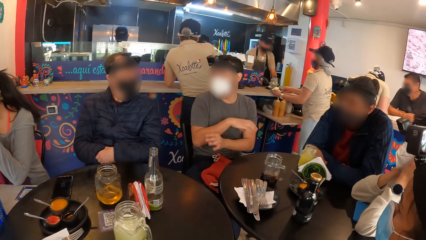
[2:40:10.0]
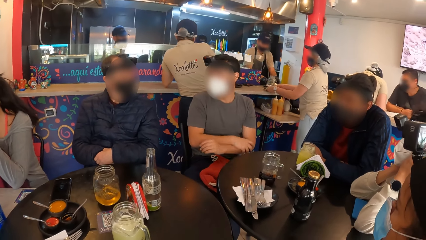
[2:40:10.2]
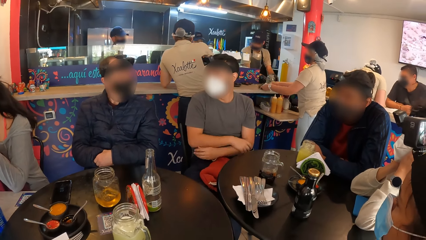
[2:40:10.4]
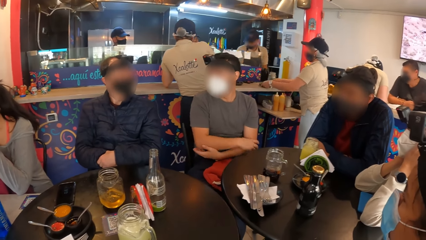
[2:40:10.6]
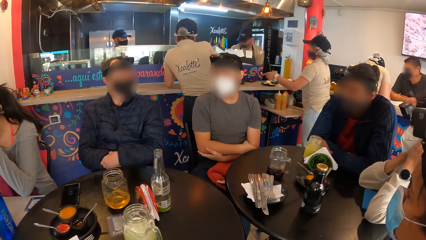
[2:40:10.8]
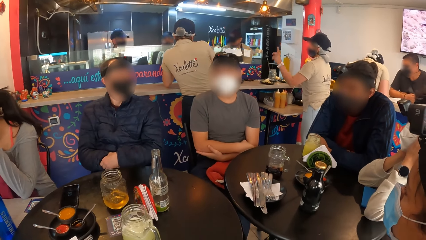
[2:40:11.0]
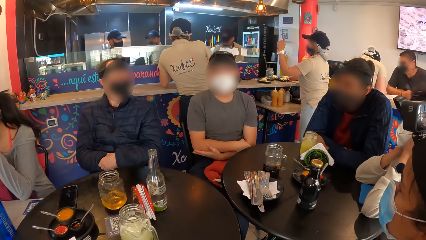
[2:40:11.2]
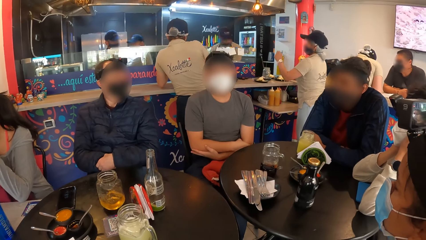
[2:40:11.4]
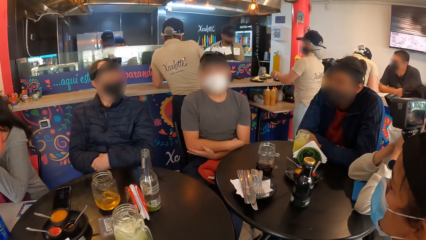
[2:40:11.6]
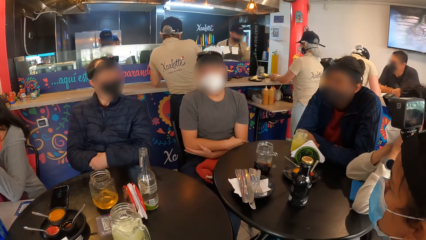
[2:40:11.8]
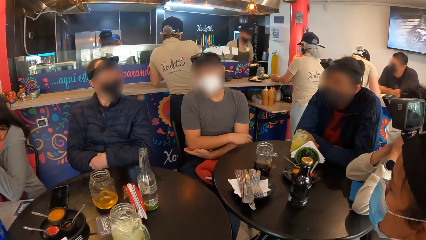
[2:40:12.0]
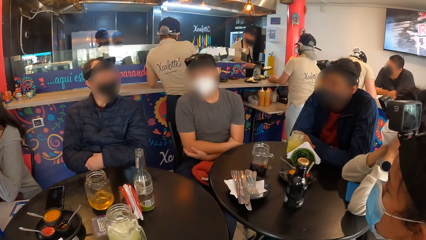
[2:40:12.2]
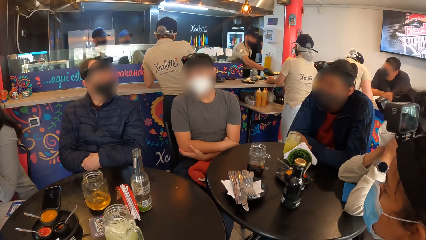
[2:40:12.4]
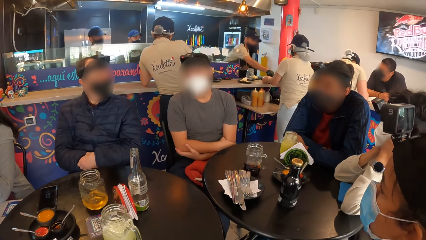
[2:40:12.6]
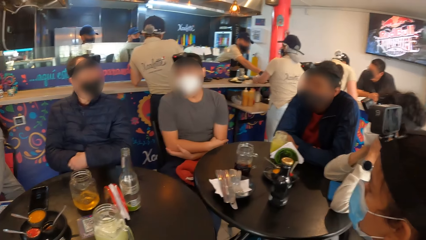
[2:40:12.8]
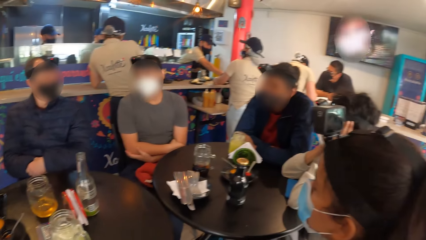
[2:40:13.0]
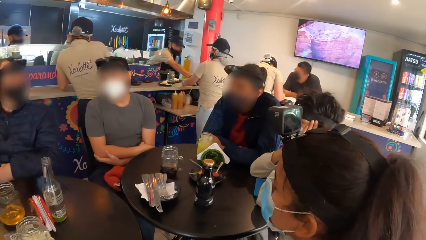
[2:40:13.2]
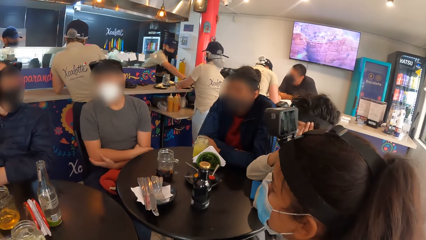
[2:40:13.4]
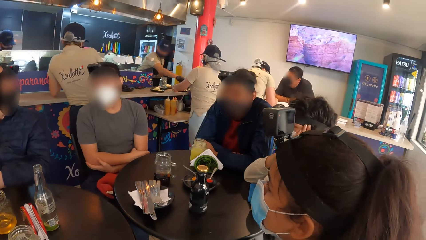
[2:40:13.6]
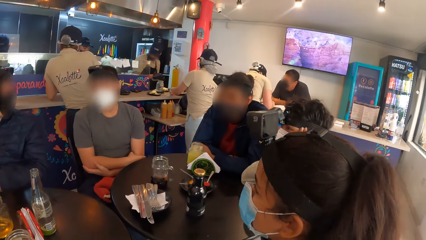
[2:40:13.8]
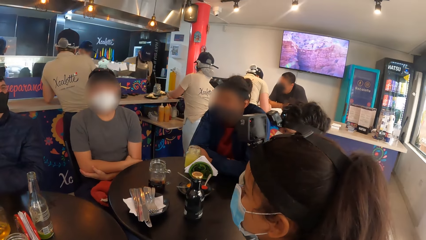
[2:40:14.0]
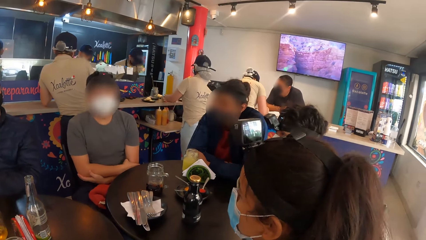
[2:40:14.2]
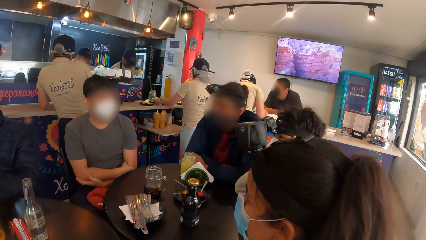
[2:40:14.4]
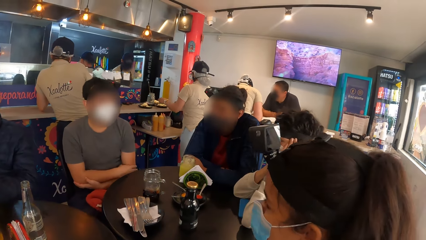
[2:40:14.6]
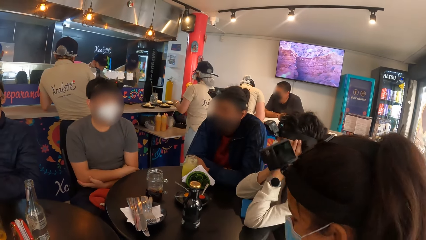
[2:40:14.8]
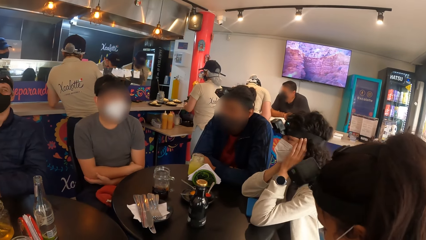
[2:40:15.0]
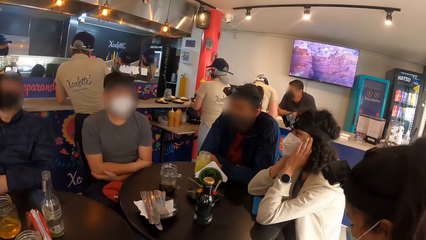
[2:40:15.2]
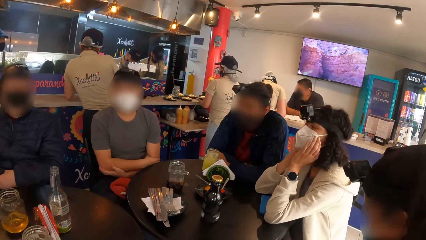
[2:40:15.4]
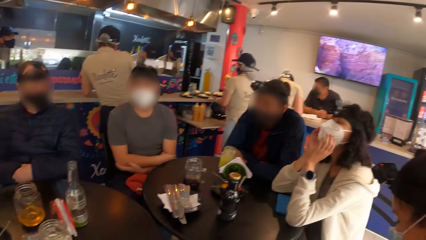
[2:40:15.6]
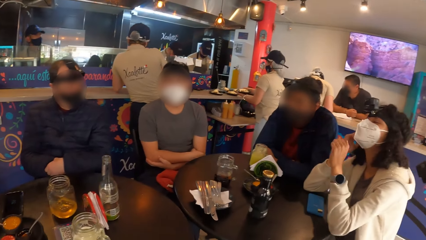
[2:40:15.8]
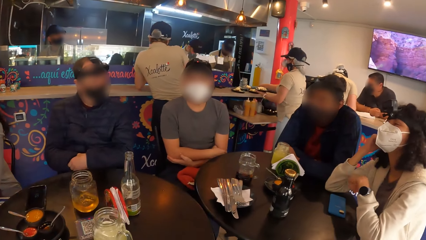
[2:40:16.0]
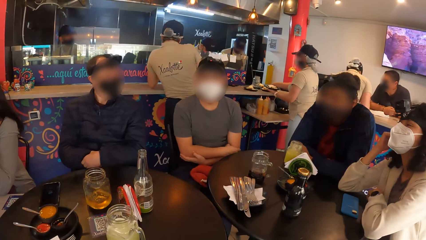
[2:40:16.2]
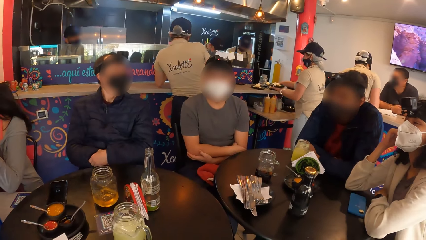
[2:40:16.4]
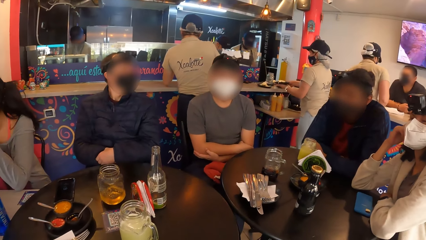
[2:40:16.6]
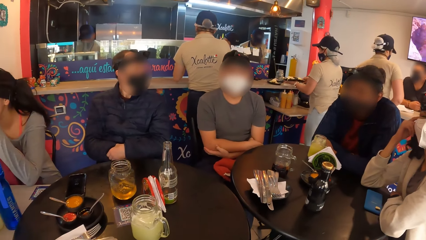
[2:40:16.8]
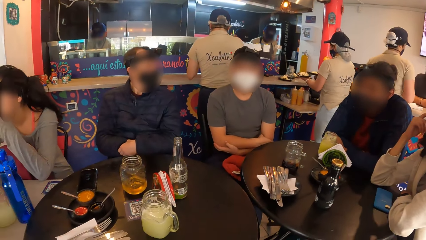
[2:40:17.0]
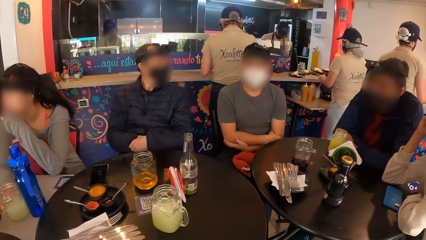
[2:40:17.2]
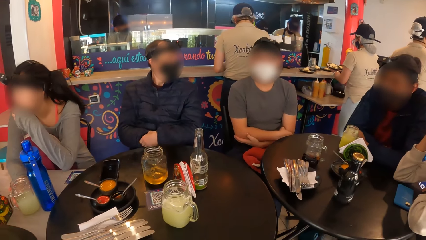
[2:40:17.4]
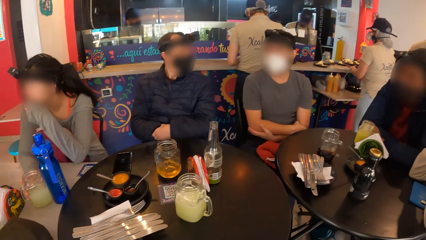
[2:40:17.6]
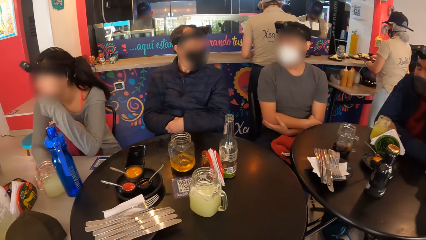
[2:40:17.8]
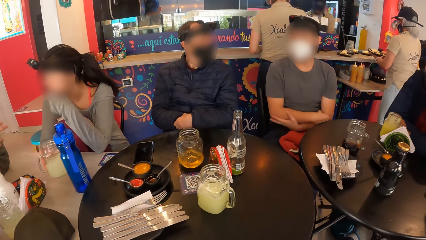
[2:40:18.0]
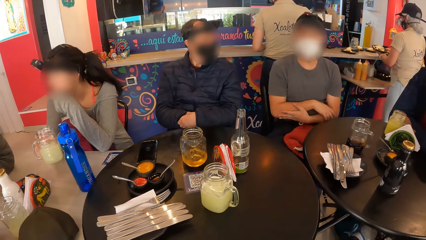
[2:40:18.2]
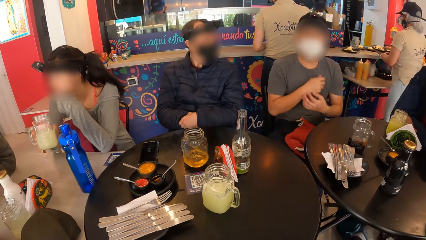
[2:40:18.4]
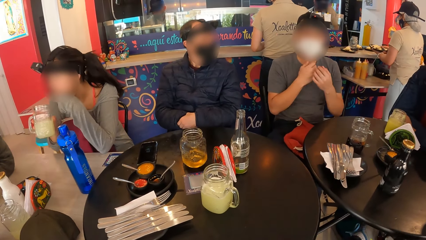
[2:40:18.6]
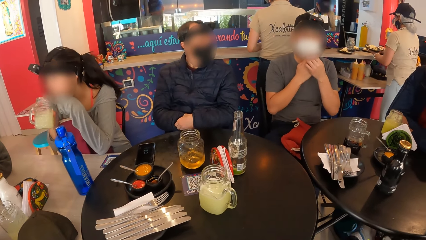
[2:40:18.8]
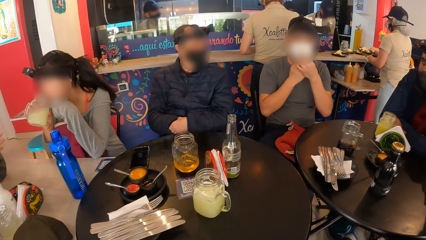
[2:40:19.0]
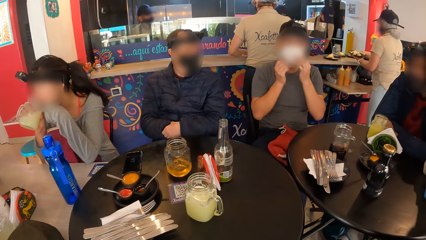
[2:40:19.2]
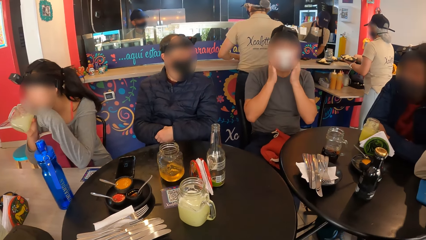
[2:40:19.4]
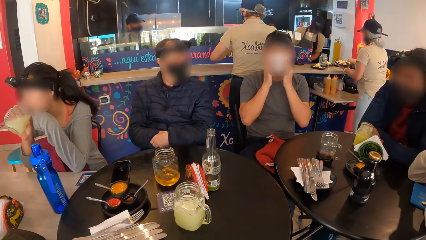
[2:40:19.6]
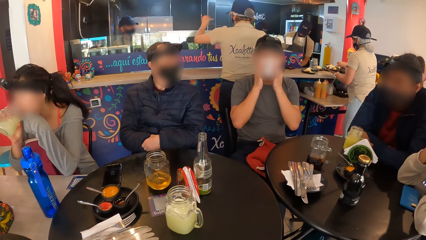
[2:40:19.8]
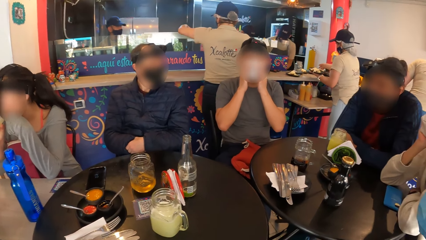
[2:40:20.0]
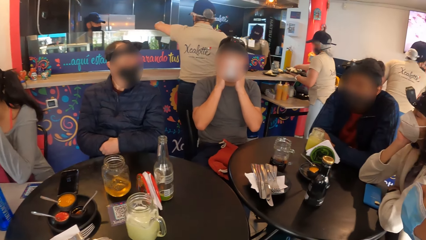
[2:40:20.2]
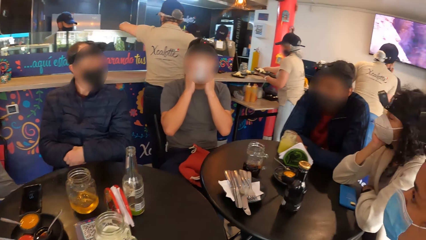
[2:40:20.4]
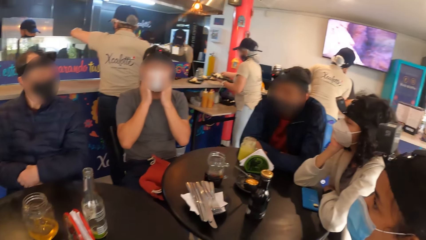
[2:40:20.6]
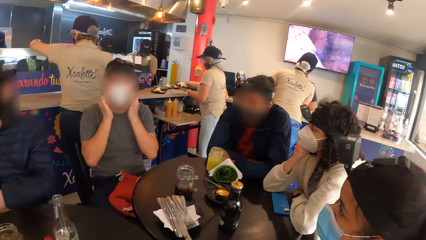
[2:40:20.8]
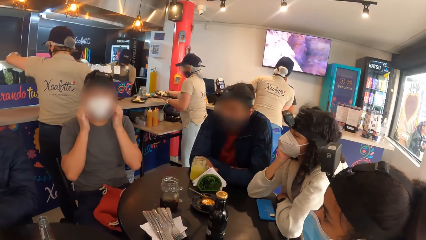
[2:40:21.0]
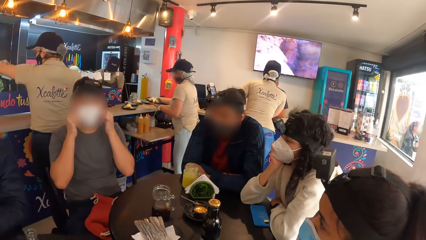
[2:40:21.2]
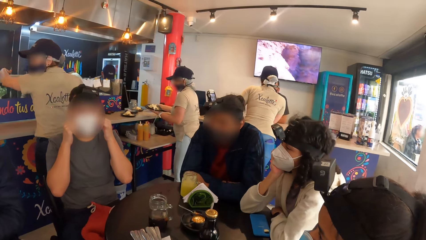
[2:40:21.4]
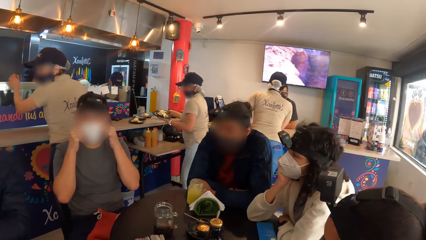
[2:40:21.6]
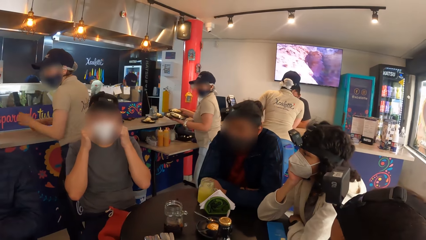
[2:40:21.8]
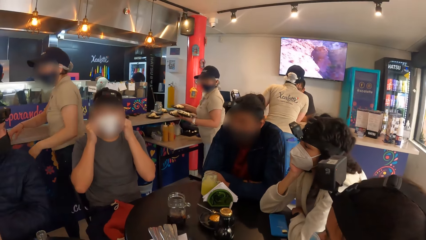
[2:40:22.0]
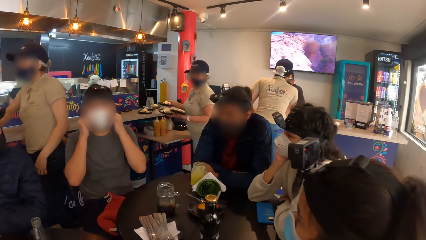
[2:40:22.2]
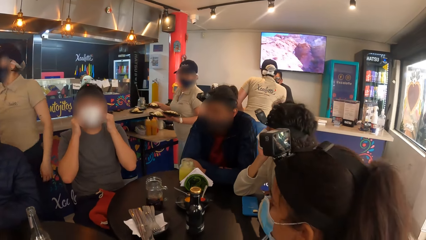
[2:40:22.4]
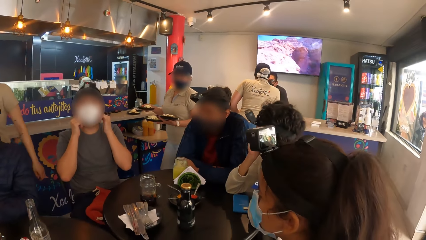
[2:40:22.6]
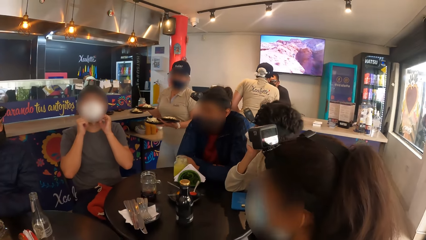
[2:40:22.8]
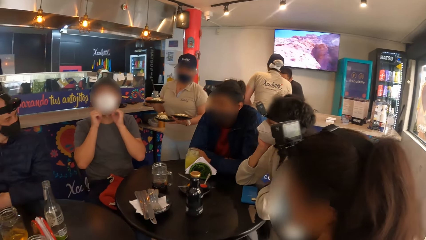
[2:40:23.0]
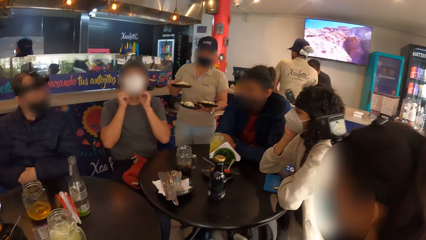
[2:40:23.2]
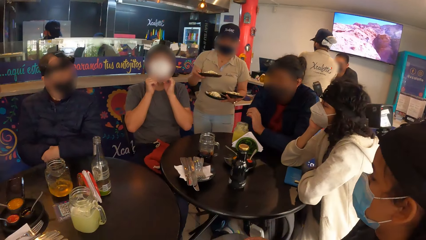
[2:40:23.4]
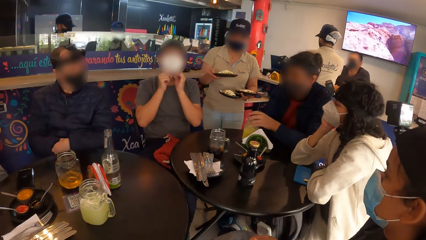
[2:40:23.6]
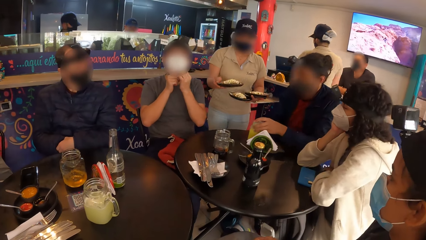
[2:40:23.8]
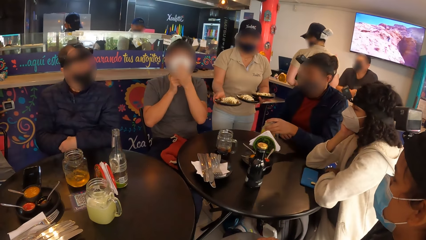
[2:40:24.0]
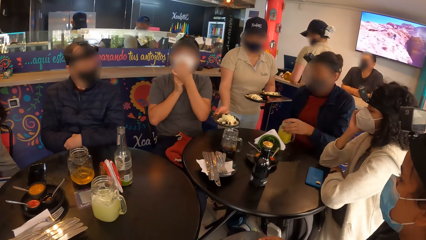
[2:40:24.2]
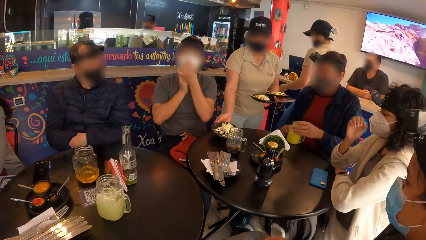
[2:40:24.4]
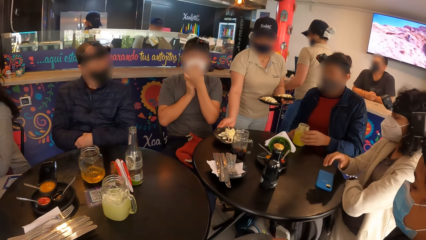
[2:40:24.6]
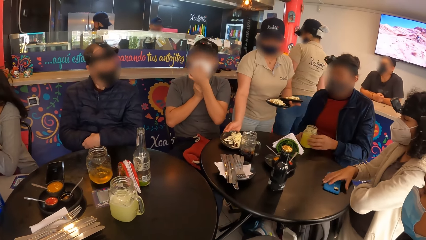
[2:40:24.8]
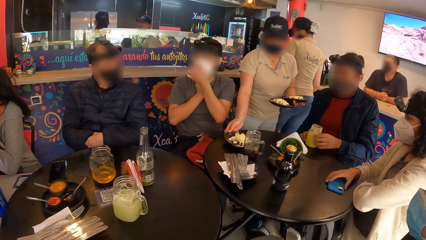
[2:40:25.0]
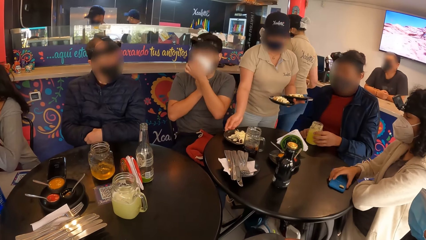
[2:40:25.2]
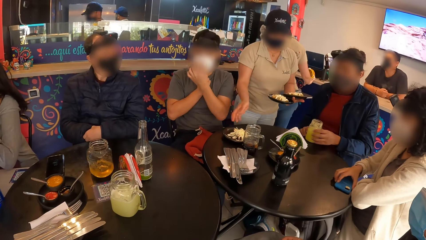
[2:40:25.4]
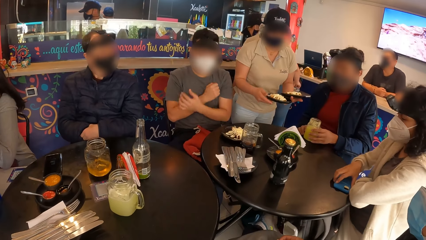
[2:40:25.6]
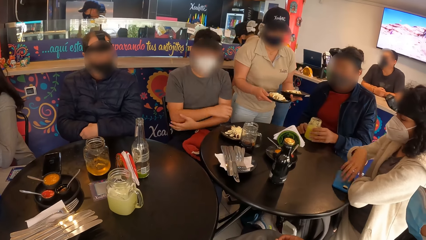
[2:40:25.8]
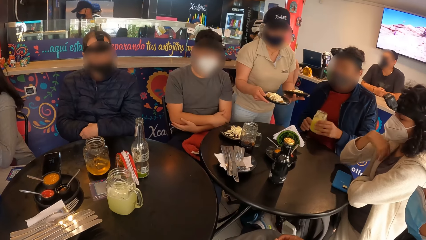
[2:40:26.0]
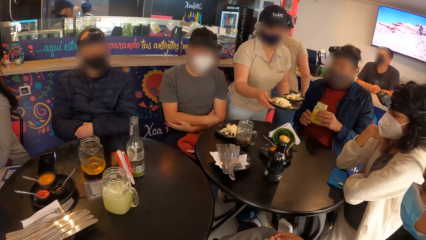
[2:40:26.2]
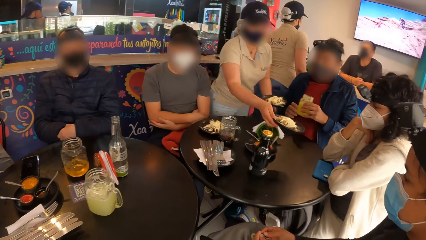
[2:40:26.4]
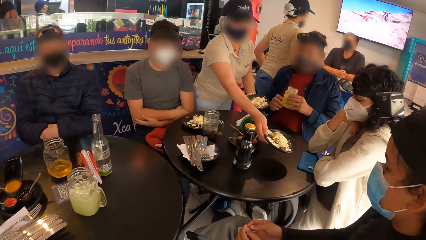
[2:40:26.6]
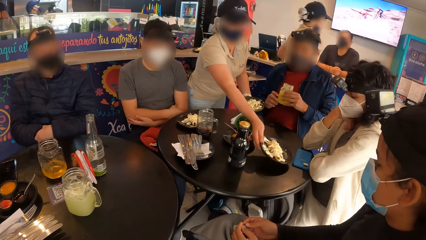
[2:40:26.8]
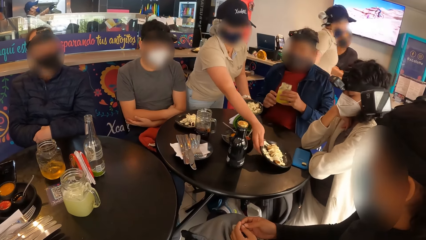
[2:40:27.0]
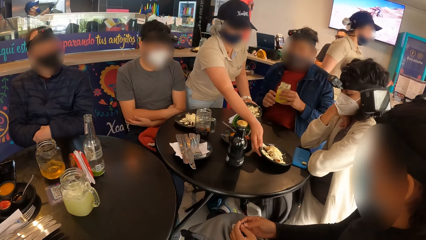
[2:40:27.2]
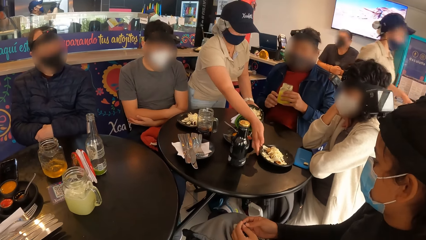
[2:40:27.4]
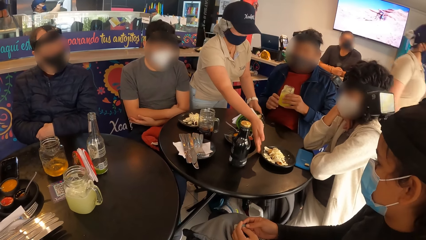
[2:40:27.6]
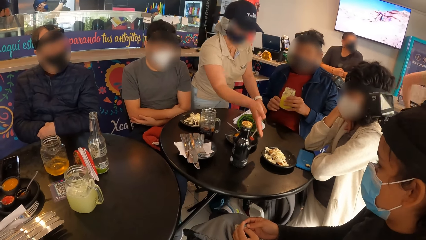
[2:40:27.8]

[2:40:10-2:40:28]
The waiter carries some plates from the counter with both hands. The woman takes a drink from the cup in her right hand and picks up a cup from the table. A man adjusts the facemask on his face with his right hand. Another man shifts the cup on the table with his left hand. The waiter drops the plates on the table with both hands. Another woman shifts the phone on the table with her right hand. The other man takes the cup of juice from the table with his left hand.
